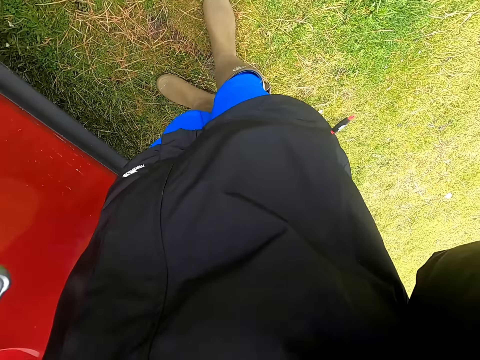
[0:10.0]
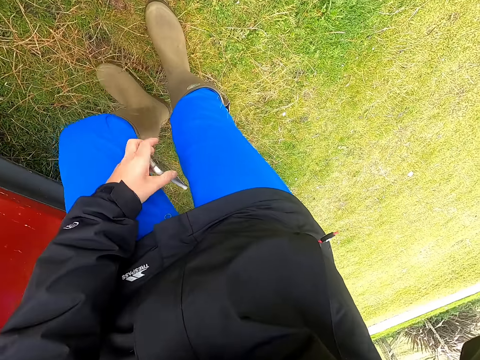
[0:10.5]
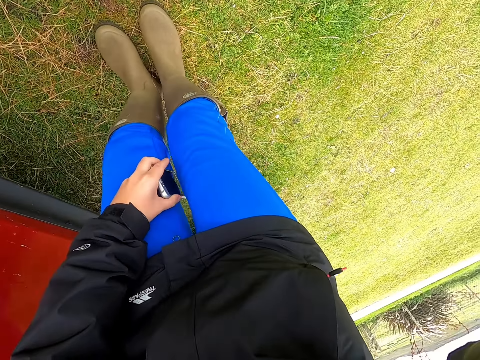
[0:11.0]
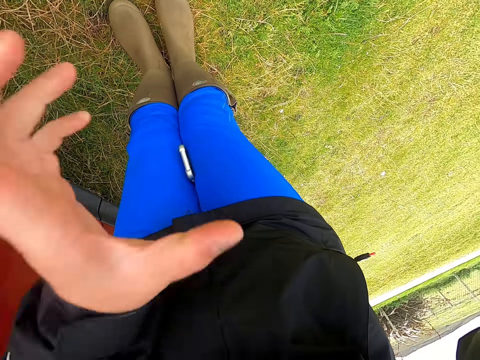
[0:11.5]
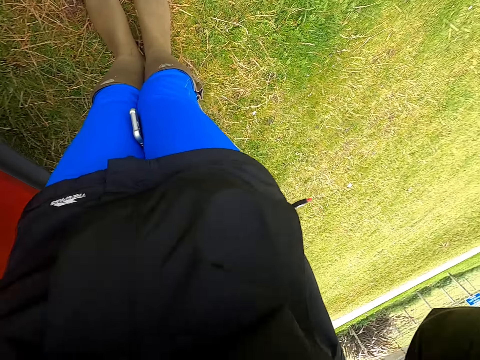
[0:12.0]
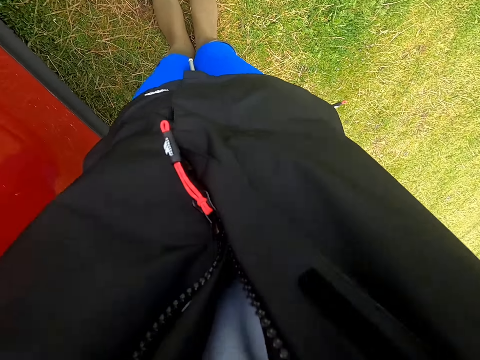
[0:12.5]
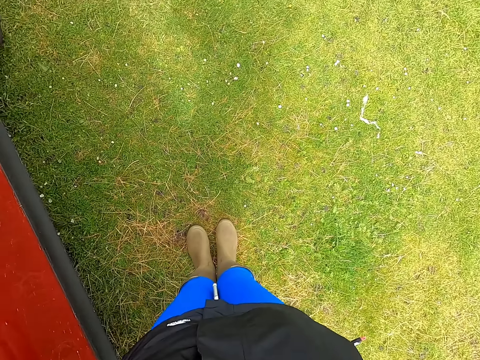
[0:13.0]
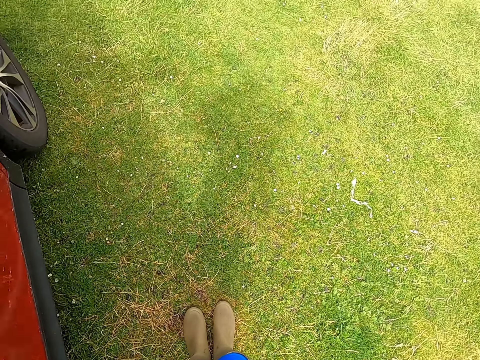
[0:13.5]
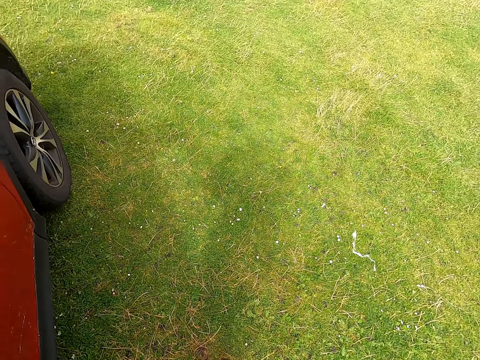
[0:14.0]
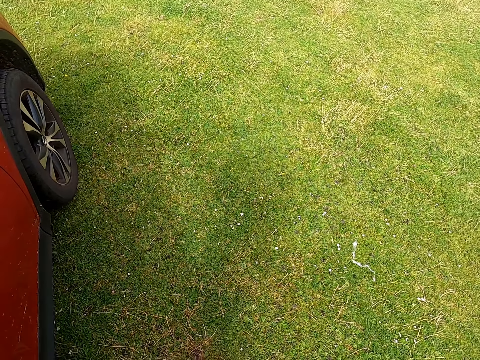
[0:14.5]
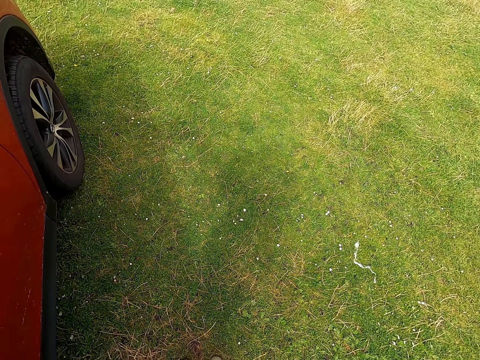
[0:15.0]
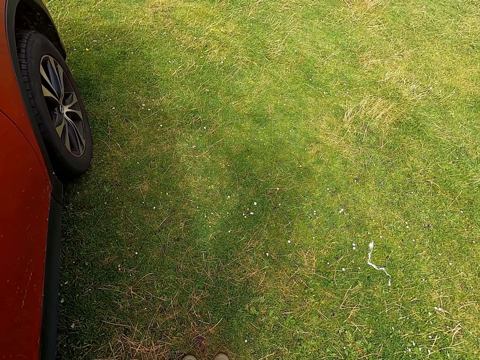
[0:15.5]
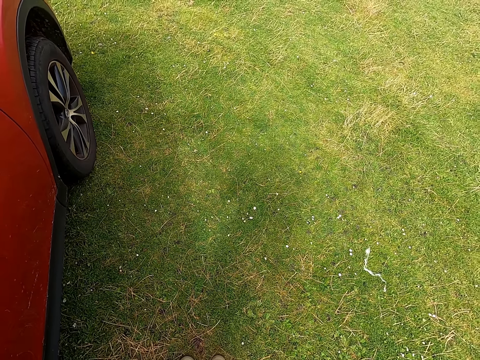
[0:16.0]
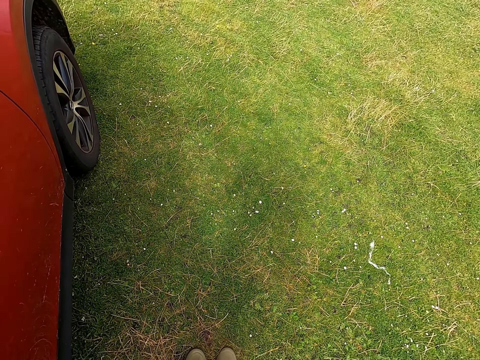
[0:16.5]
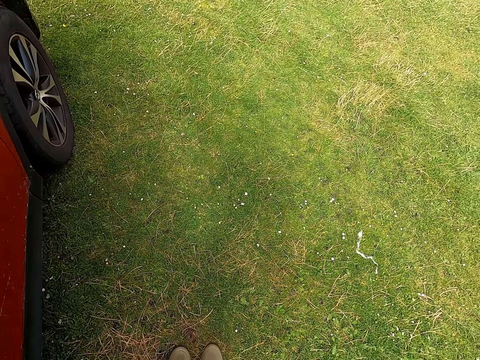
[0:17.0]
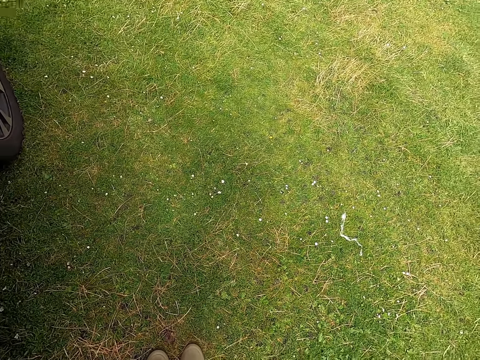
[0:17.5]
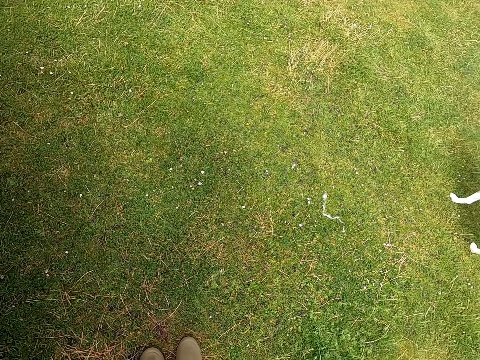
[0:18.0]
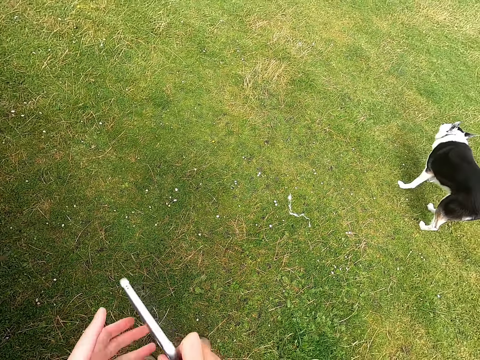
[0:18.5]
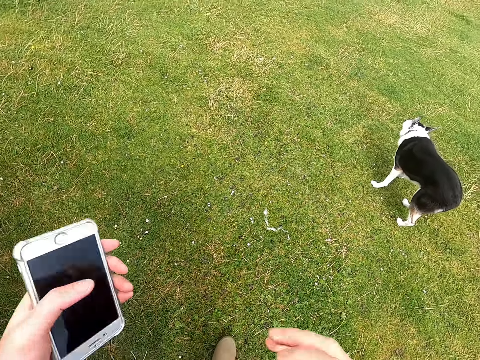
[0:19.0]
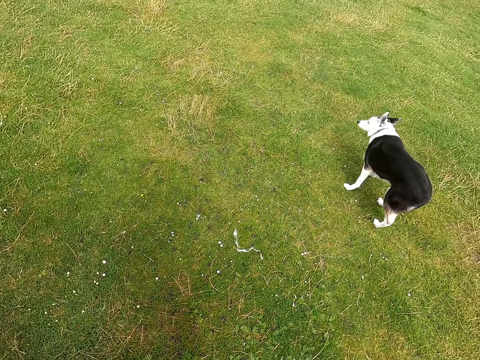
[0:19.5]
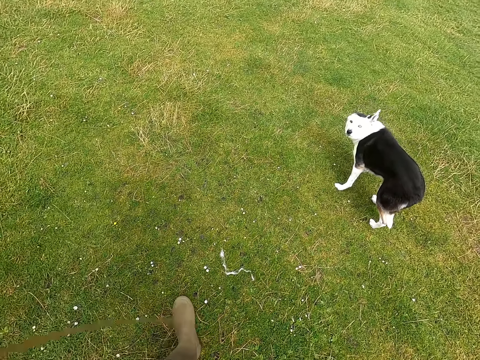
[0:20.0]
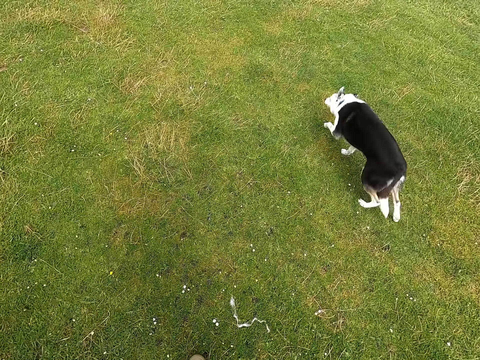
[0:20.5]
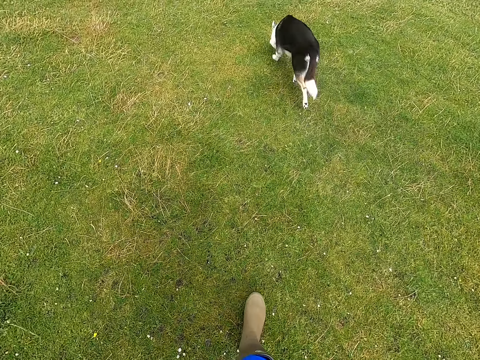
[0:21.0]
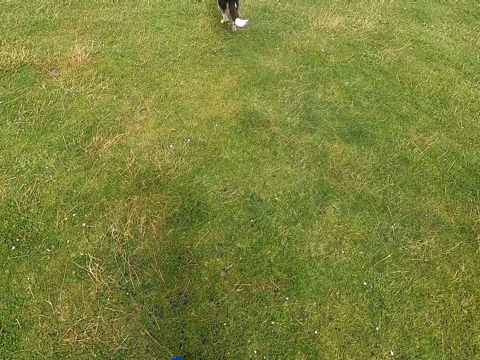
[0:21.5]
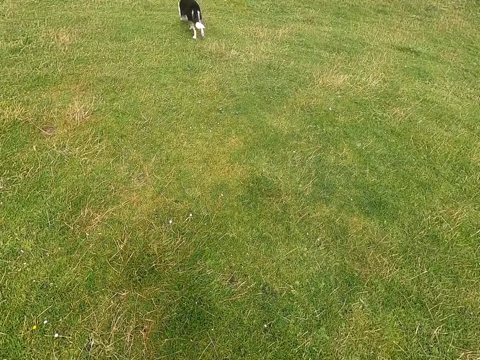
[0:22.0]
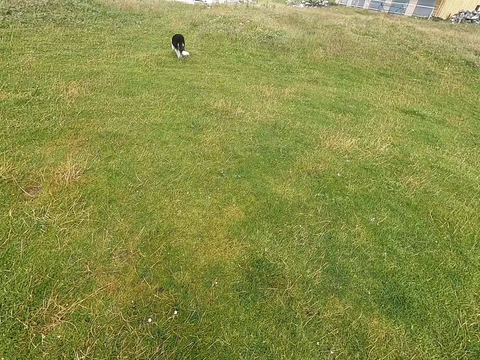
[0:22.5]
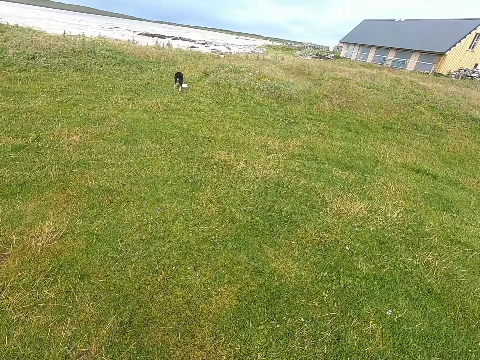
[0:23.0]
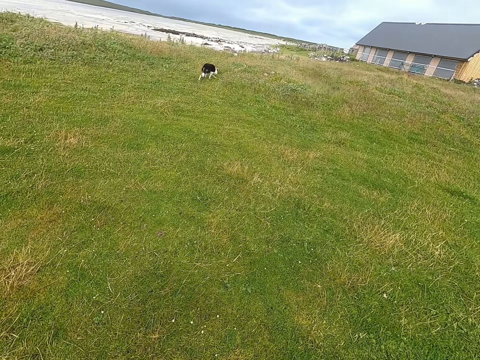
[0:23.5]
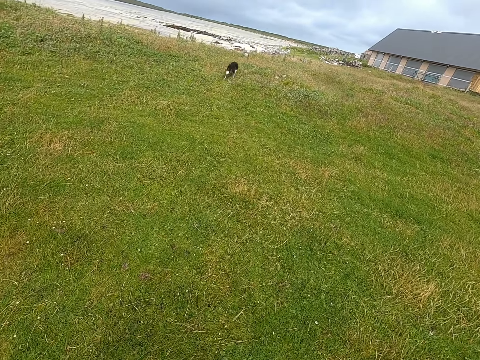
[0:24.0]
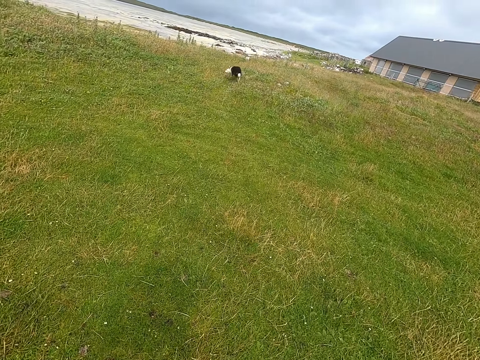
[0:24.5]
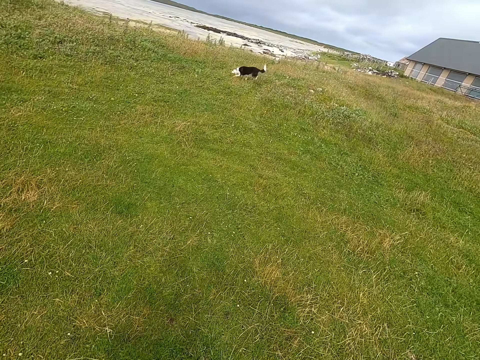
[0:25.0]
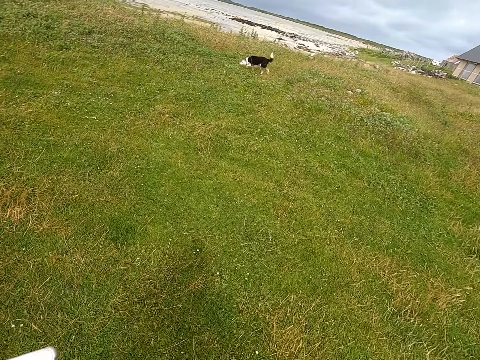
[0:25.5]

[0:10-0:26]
The camera wearer places the phone between his thighs. He fixes the camera. He puts down his hands. He holds the phone. He moves around the field.

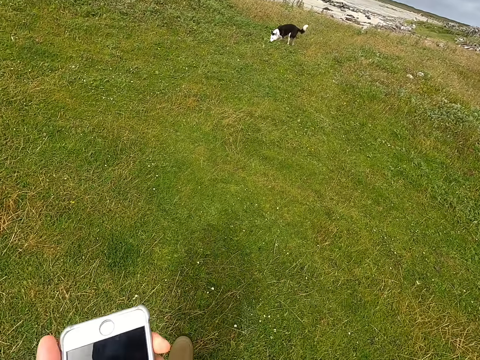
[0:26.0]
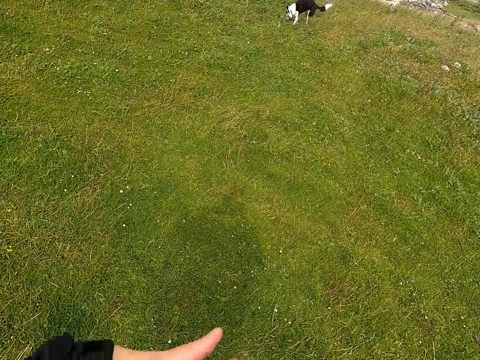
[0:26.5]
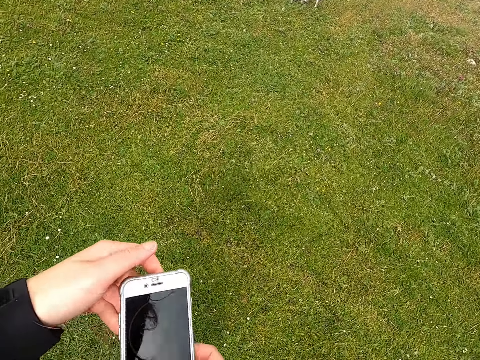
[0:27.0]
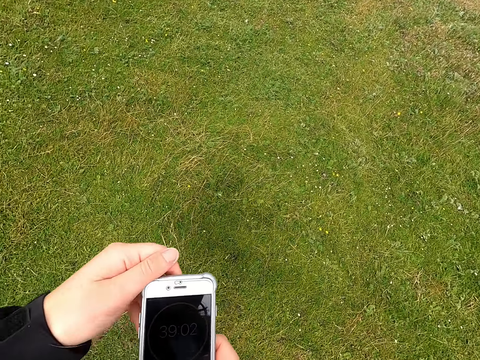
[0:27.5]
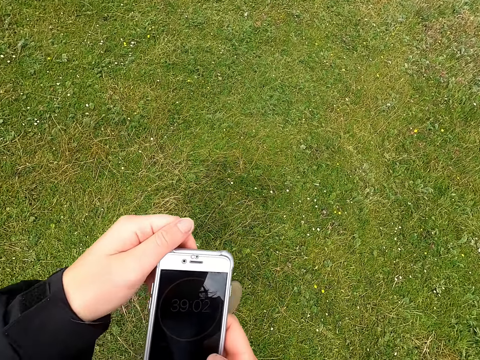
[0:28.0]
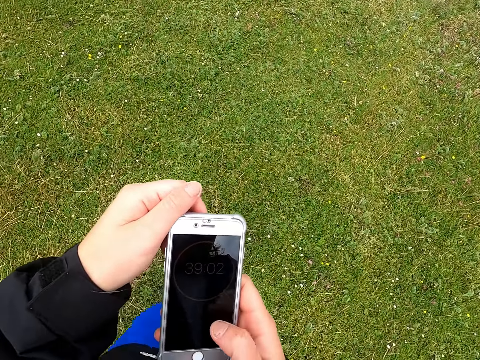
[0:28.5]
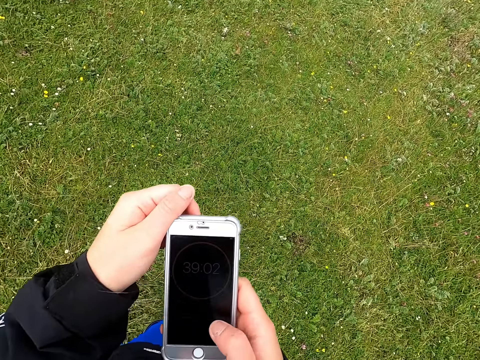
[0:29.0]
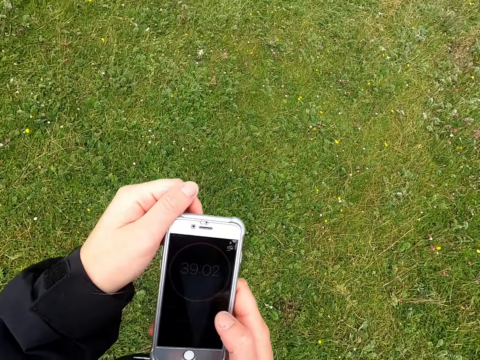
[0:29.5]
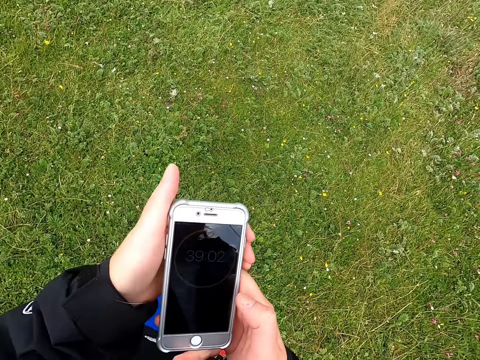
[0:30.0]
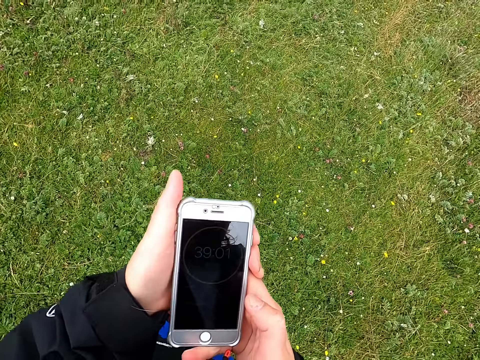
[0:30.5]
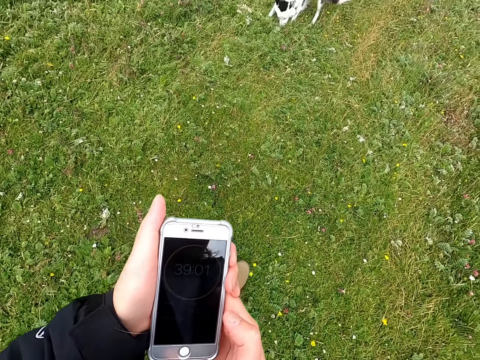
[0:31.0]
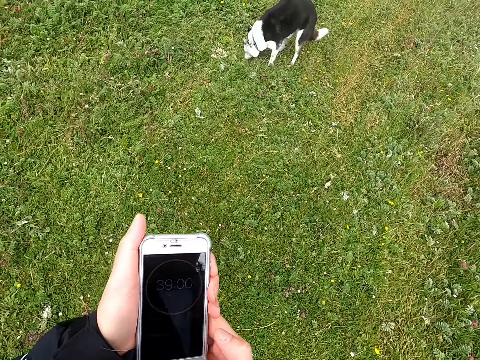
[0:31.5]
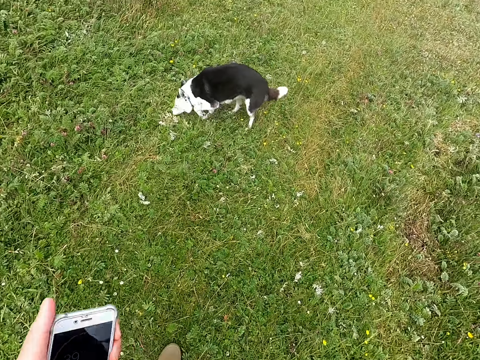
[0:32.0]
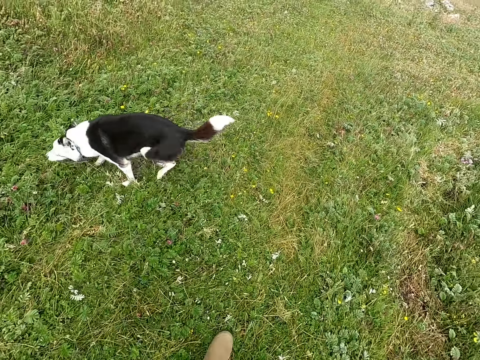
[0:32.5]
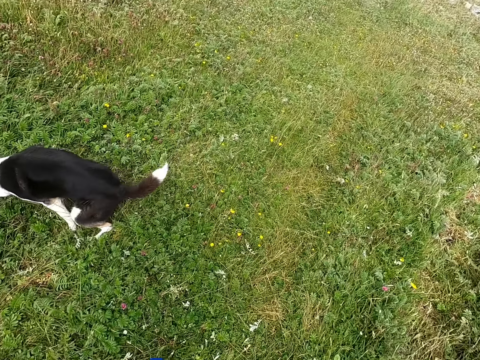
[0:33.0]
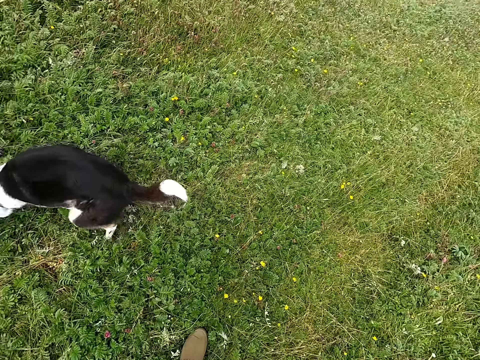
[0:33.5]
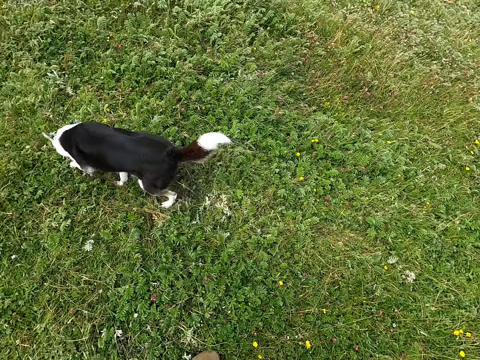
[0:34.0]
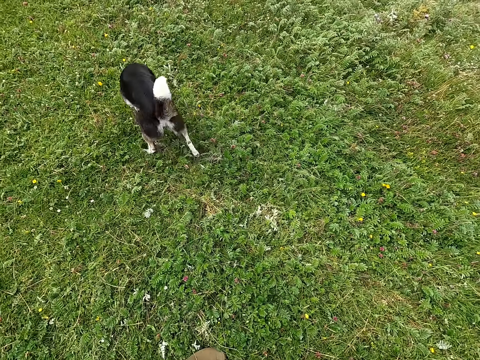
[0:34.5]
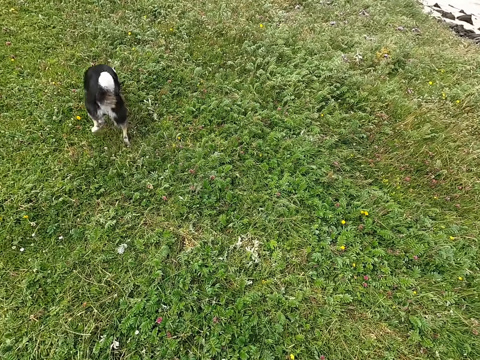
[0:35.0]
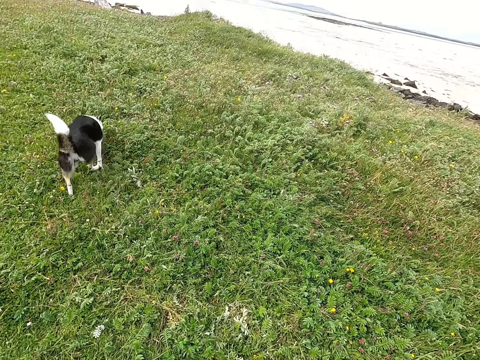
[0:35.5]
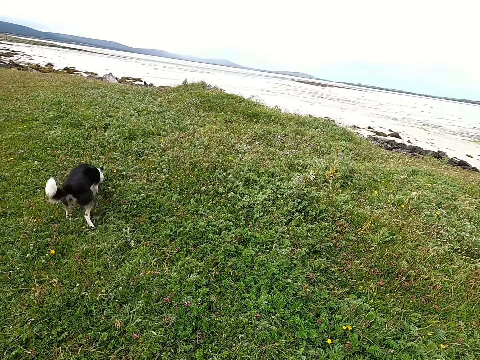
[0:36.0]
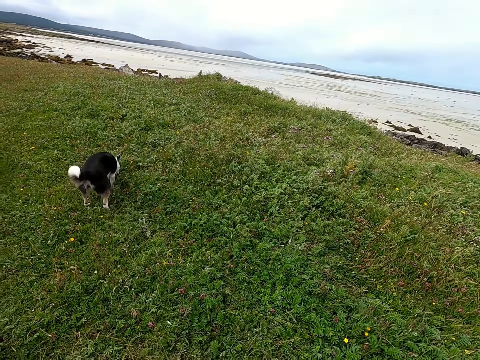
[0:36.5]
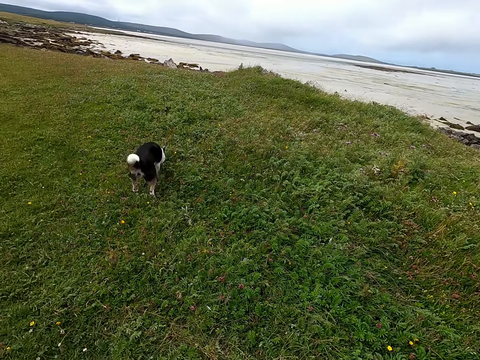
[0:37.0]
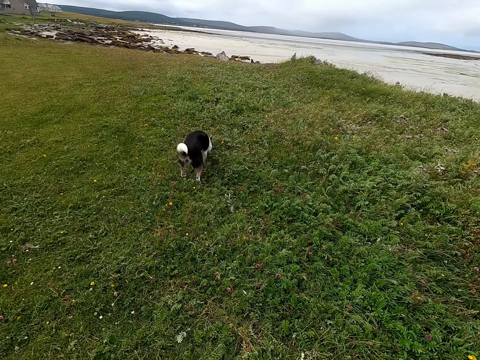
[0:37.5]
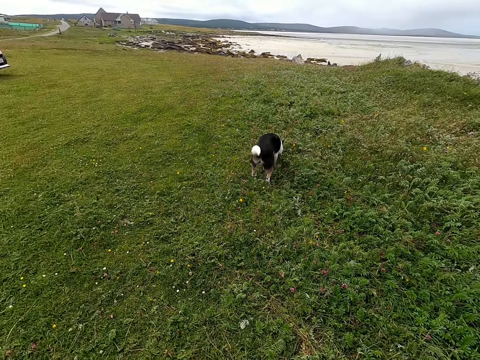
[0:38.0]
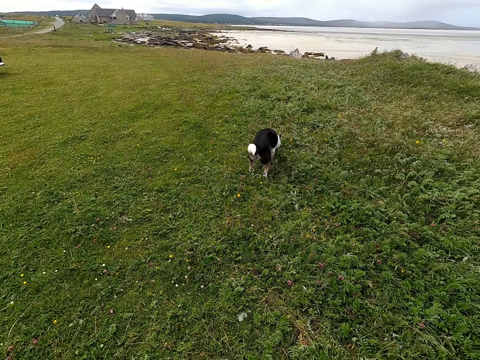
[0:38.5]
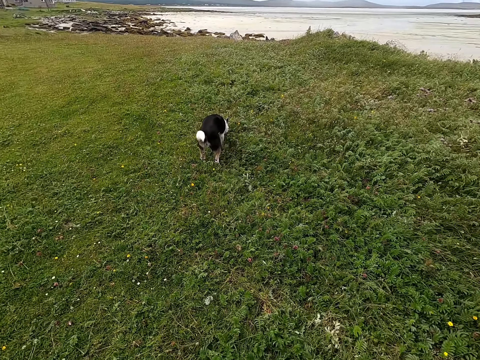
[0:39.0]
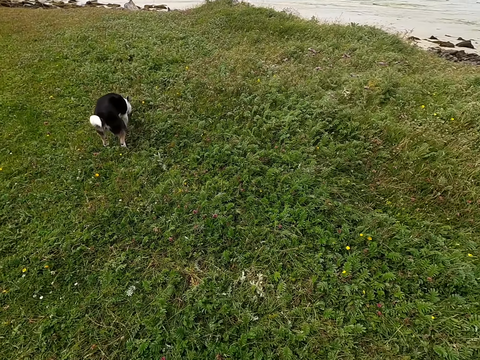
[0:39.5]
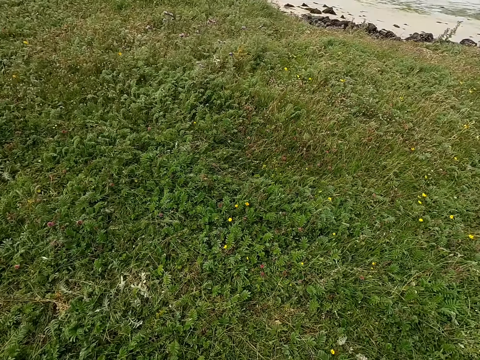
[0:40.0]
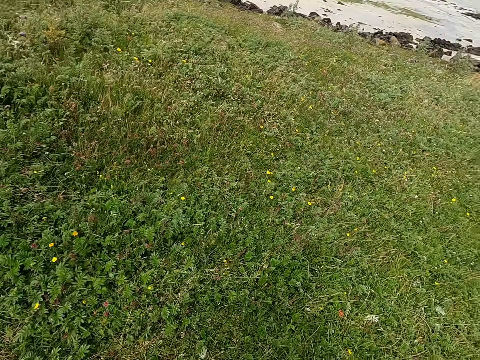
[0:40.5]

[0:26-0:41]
The camera wearer scrolls the phone. They look around the field.
